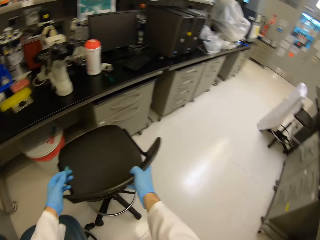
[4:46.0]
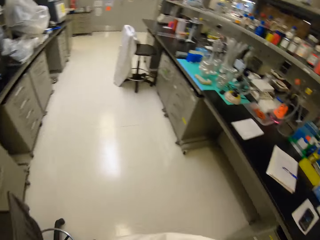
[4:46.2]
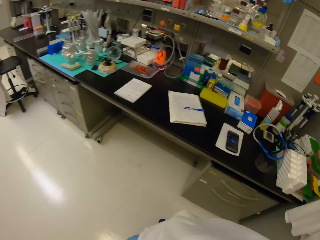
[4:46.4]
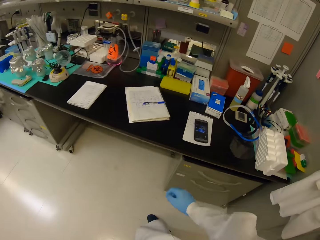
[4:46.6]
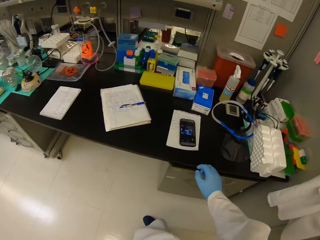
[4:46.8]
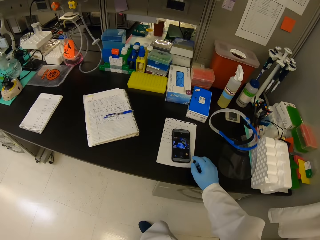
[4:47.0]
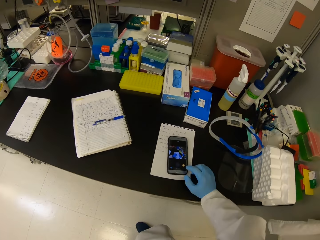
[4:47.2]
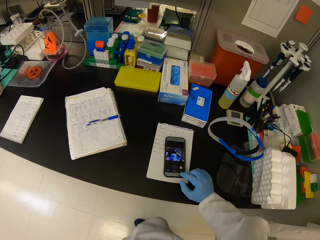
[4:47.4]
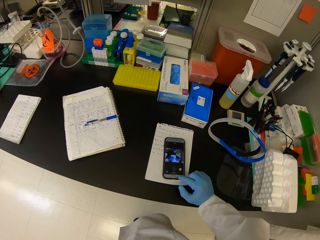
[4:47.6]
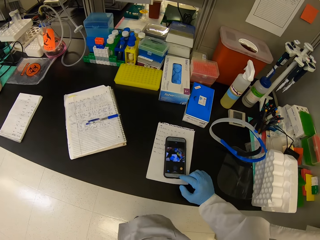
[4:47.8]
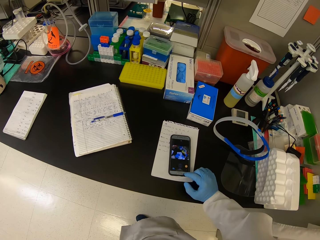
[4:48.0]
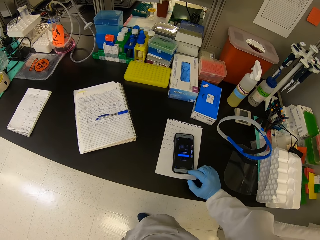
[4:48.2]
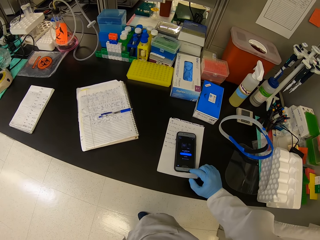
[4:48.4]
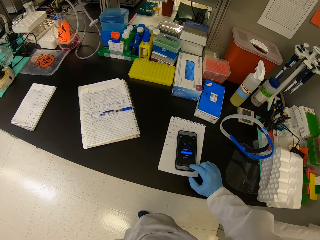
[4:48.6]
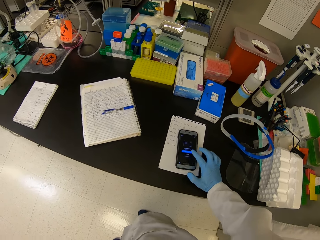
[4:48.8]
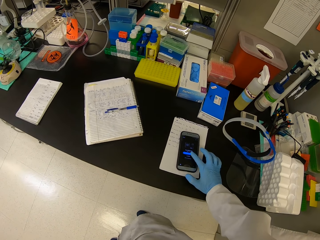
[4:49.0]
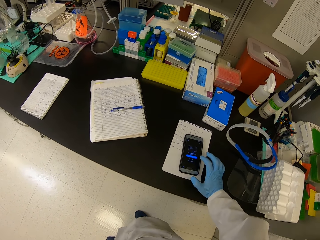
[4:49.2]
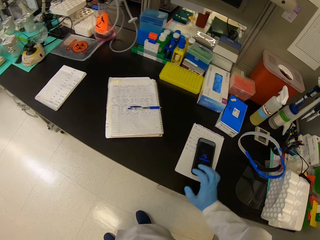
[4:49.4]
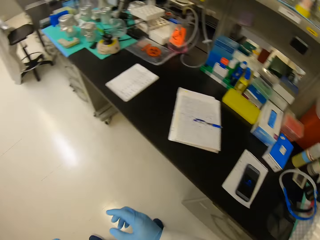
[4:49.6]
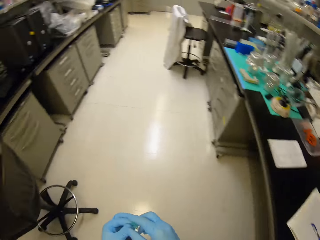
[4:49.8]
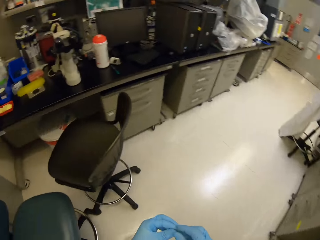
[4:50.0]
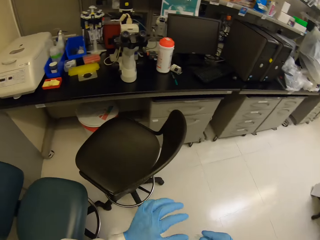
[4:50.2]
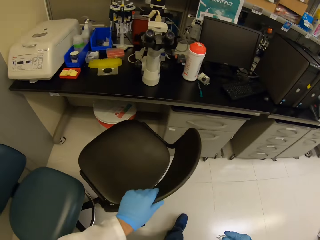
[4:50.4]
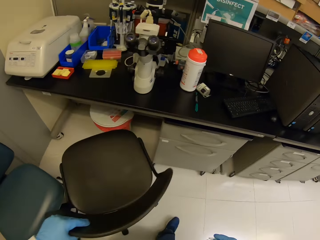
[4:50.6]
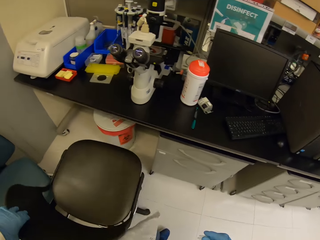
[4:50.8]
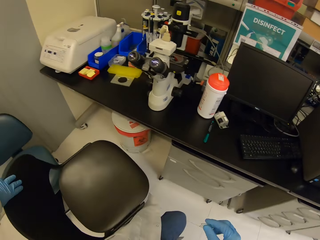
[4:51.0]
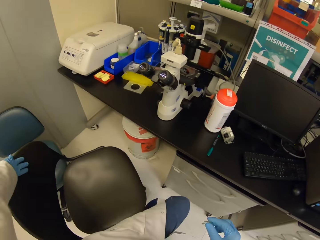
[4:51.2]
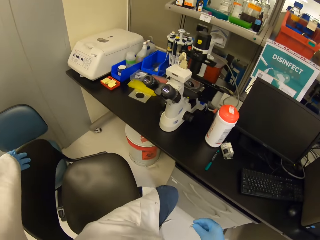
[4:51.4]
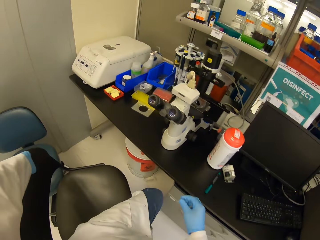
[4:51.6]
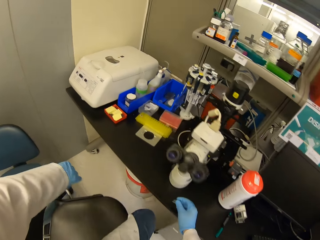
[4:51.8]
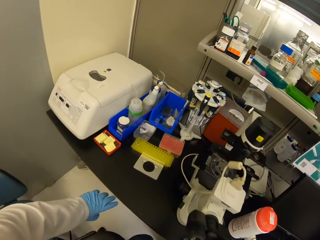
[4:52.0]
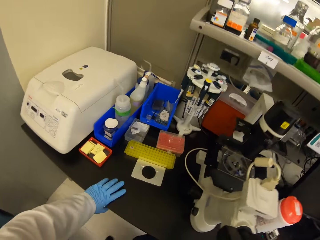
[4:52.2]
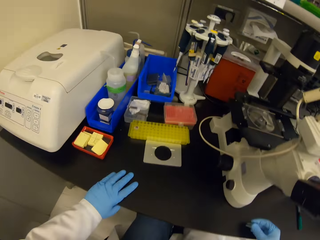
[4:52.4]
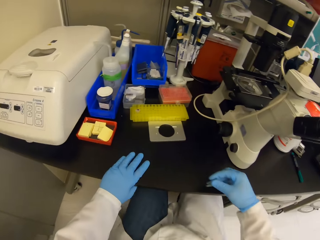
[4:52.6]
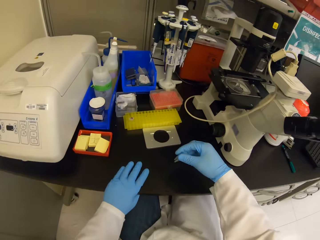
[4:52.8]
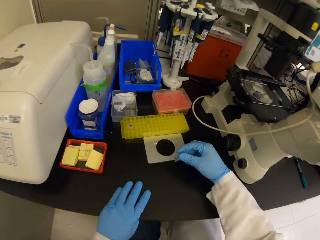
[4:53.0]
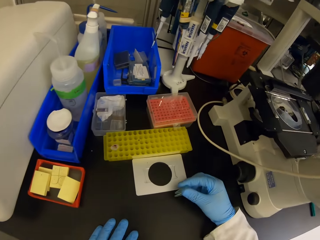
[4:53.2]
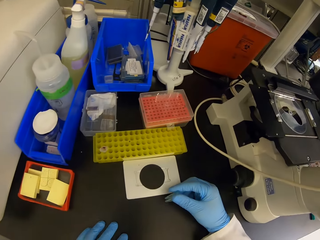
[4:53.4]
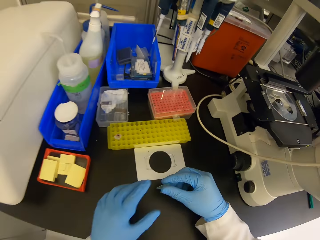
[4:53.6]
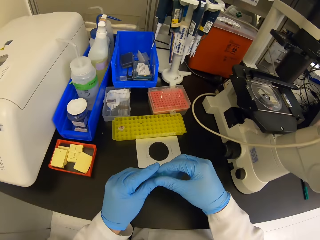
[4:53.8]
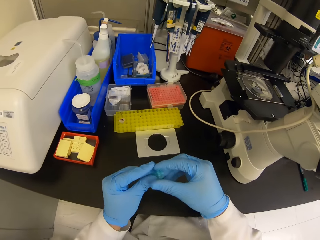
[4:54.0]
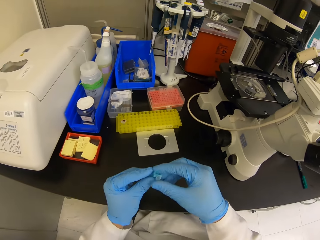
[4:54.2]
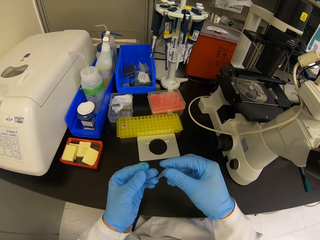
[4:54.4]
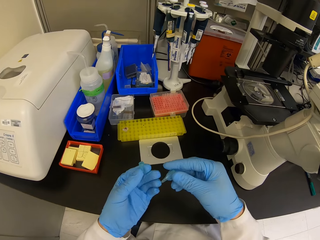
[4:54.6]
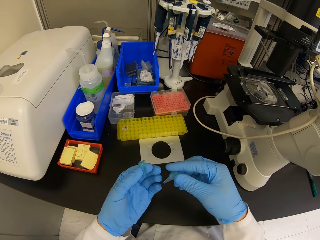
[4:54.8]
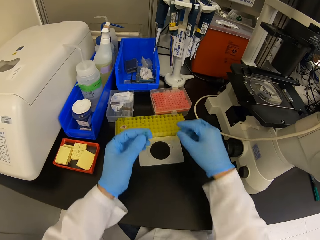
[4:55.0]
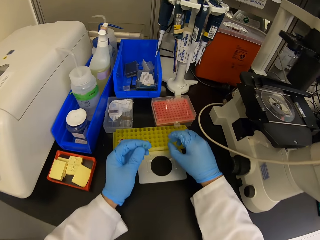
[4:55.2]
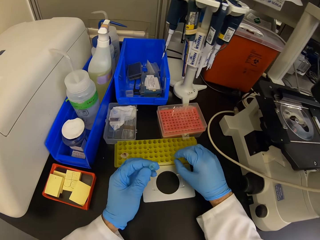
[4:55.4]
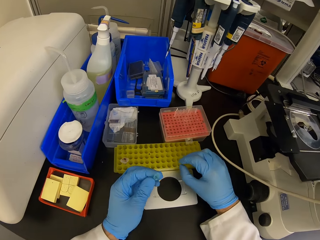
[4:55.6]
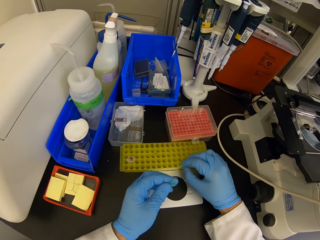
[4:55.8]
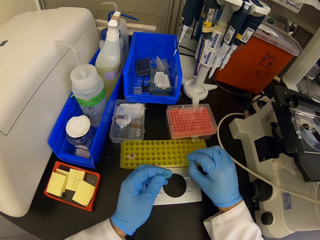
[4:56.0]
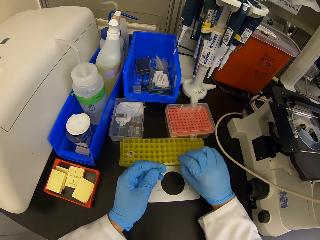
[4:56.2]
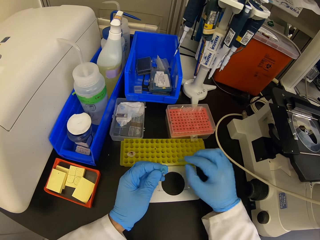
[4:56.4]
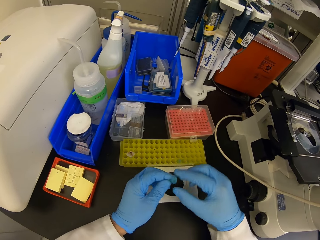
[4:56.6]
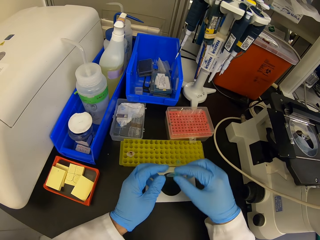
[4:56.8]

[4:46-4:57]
The camera wearer stares at something. They walk around. They tap a phone. They walk around. They hold a chair. They move. They sit on the chair. They hold the table with the left hand. They look at tubes. They hold something with both hands. They move their hands. They place the tubes on the yellow stuff.

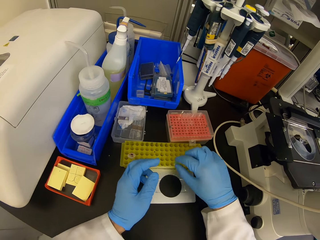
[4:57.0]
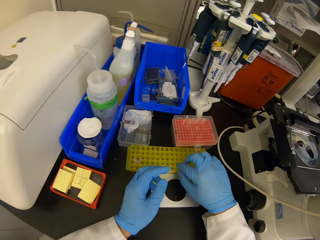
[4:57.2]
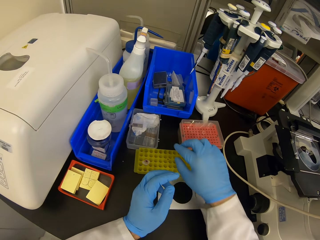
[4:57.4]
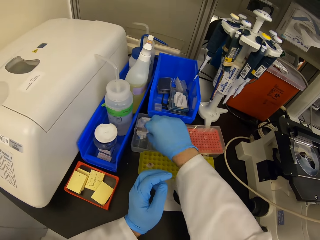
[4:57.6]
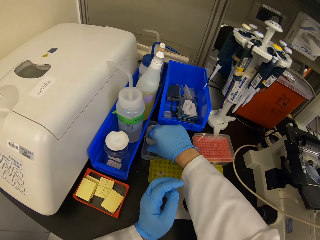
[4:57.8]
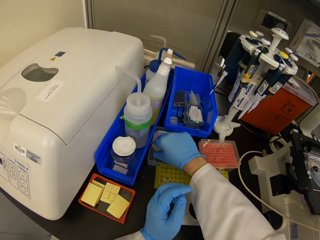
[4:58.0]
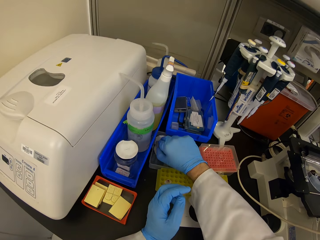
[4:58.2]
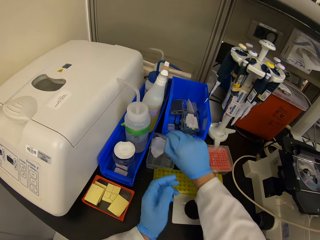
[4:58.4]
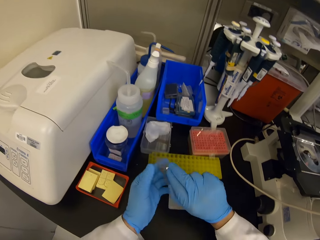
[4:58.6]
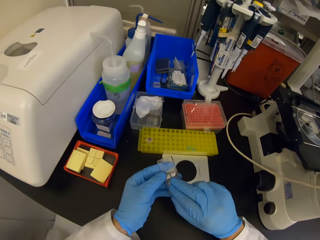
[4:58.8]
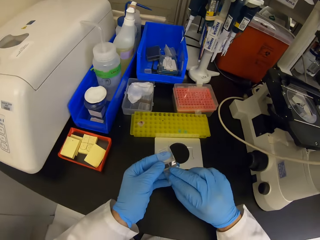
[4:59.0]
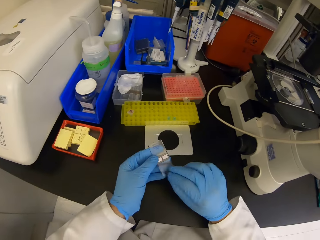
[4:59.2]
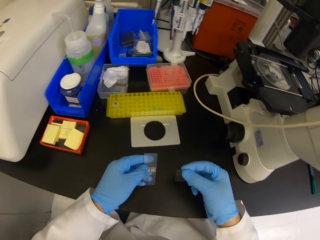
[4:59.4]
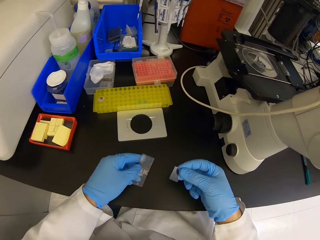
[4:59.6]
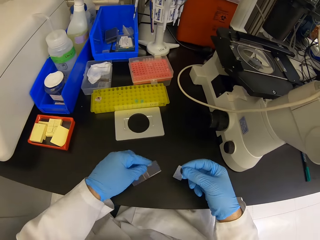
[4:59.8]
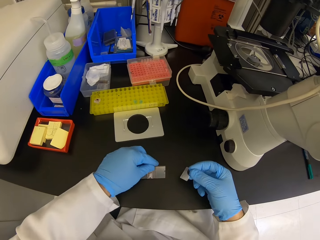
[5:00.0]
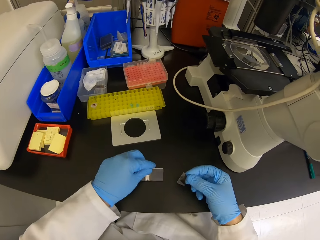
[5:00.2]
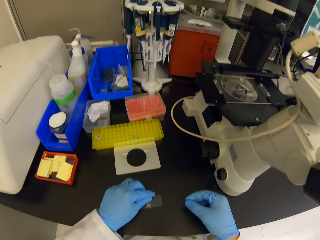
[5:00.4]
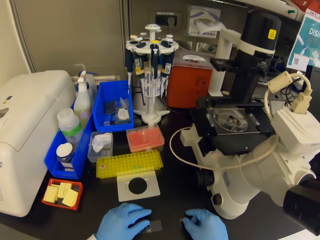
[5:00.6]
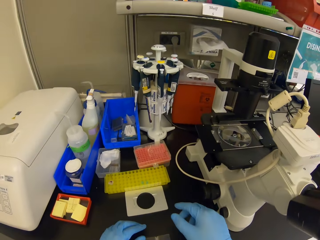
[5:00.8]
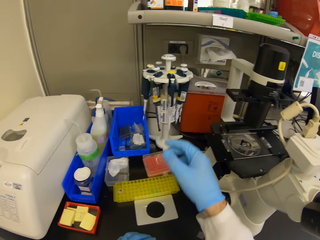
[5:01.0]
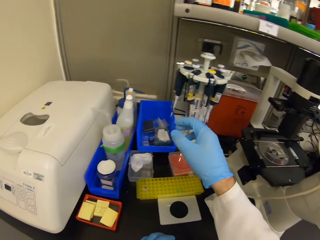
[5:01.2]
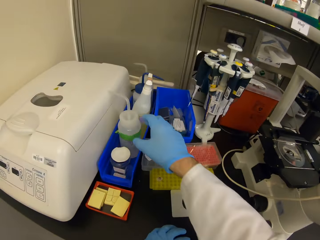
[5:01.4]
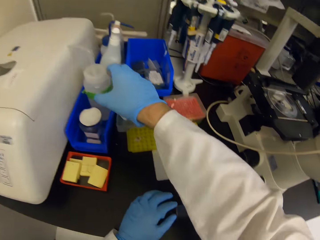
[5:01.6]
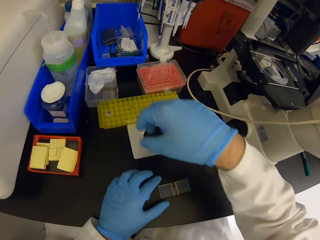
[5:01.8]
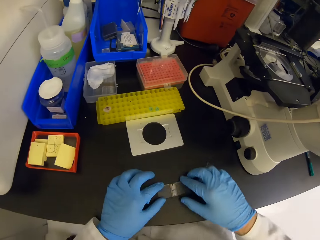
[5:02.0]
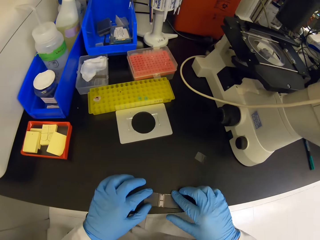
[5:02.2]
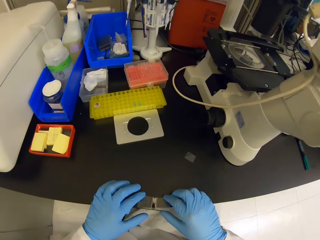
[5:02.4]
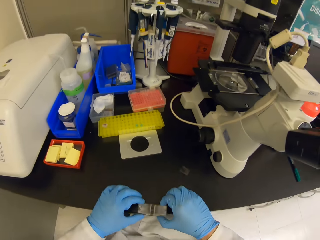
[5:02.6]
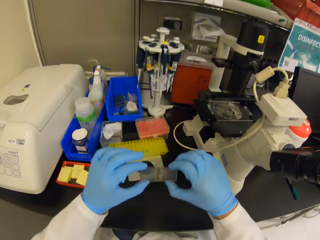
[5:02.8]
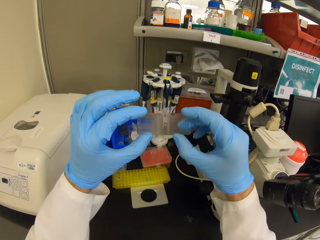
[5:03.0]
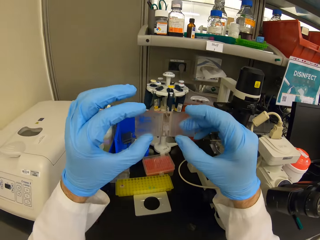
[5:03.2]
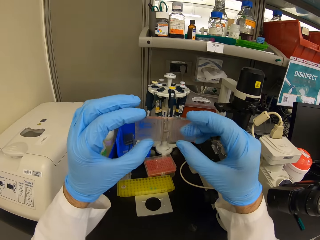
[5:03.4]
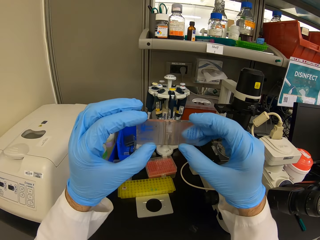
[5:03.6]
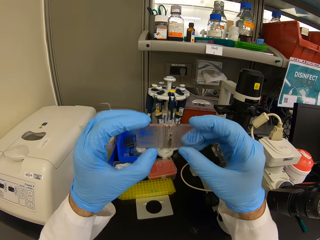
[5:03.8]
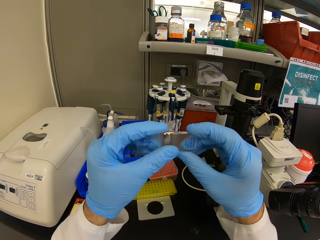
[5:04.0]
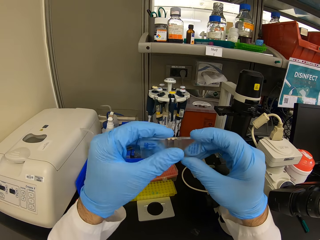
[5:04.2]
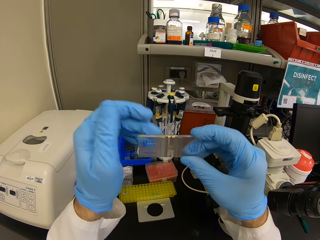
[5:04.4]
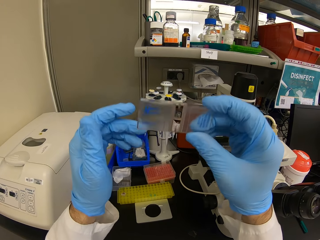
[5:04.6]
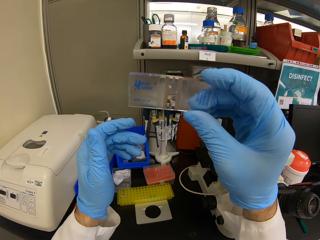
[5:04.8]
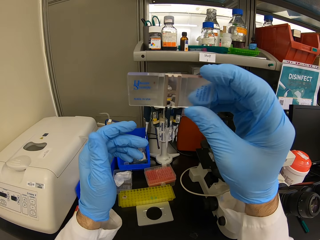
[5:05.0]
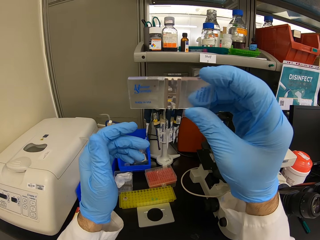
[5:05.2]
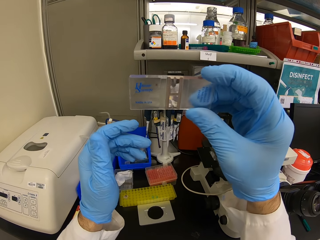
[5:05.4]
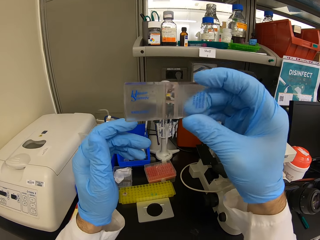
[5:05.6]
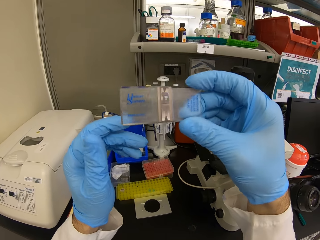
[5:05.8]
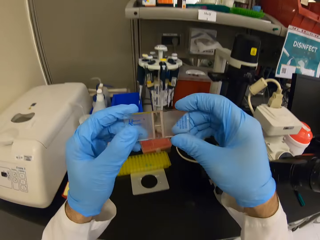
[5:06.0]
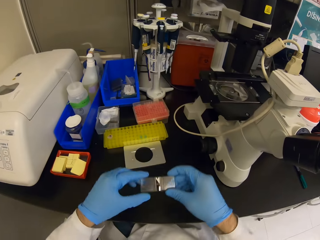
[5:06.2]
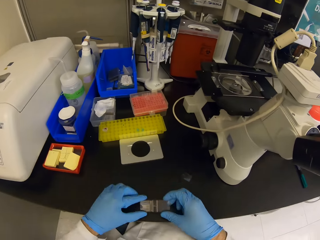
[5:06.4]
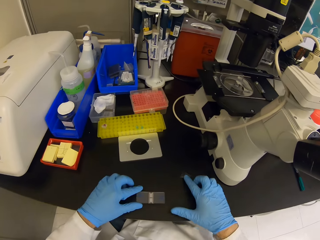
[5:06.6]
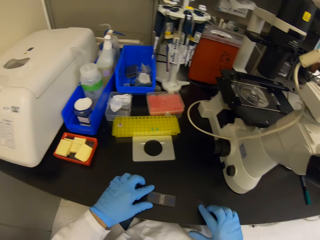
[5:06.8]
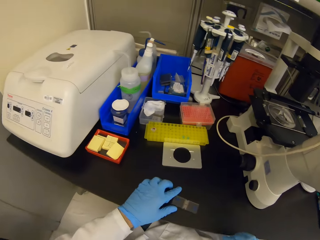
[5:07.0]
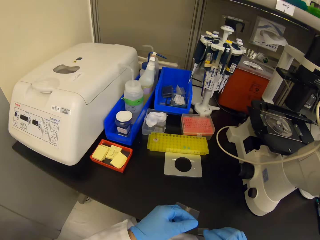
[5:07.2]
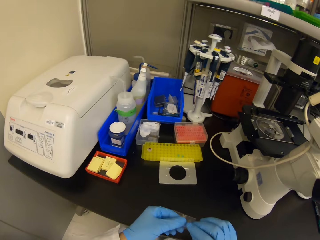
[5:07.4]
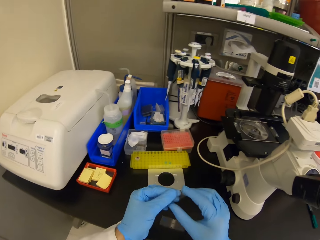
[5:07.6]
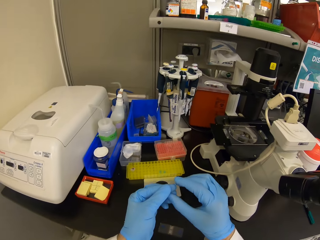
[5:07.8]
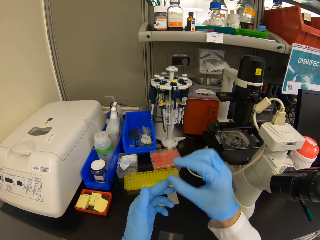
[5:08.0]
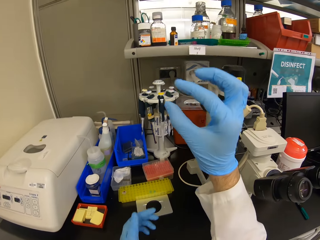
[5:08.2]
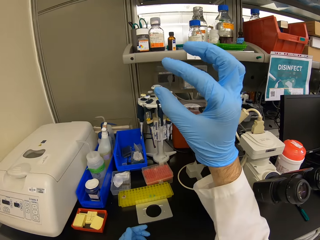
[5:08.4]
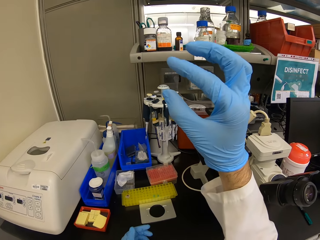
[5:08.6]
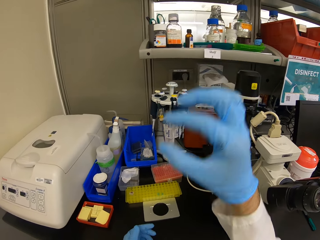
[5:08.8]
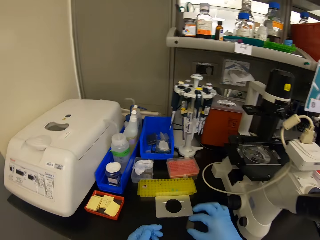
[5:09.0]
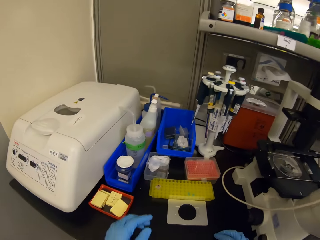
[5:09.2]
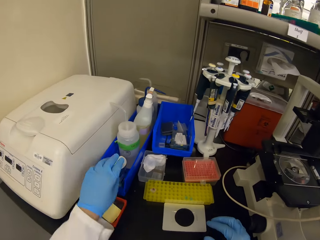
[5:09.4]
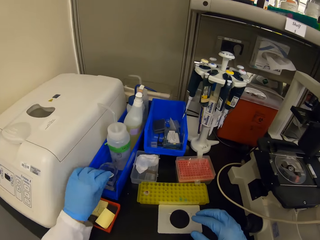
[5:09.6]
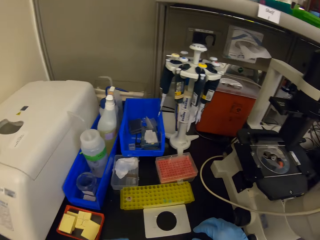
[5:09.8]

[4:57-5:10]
The camera wearer holds something with both hands. They place something on the yellow stuff. They move the right hand. They pick up a piece of glass. They remove something from the glass. They place the piece of glass down. They look around. They place the right hand on the table. They raise both hands up. They stare at the glass. They move the left hand from the glass. They stare at the glass. They hold something with both hands. They hold something with the right hand. They stare at something.
